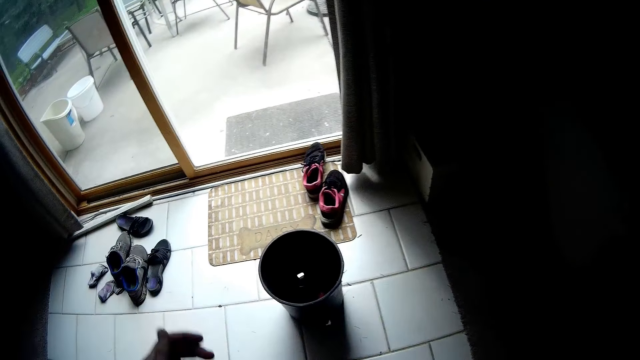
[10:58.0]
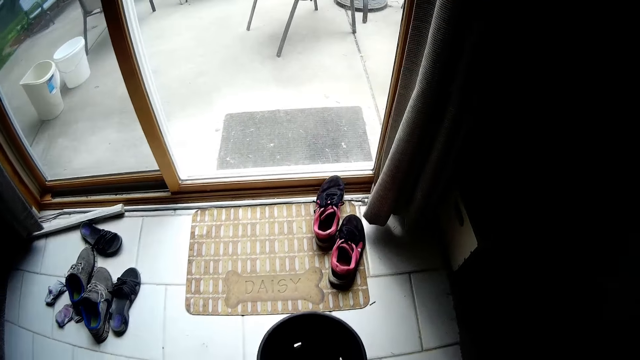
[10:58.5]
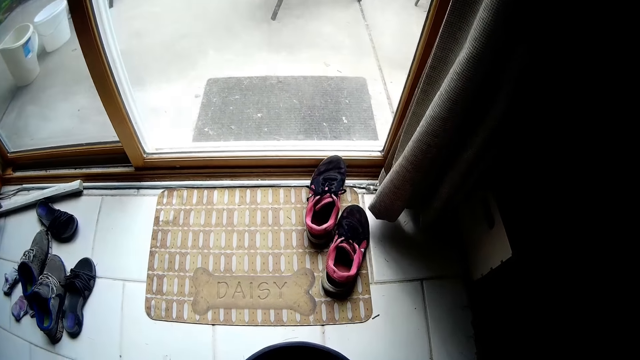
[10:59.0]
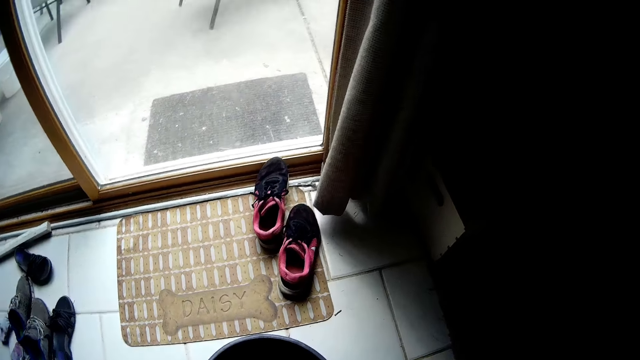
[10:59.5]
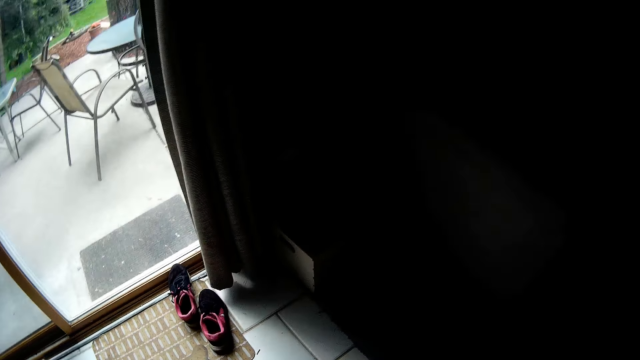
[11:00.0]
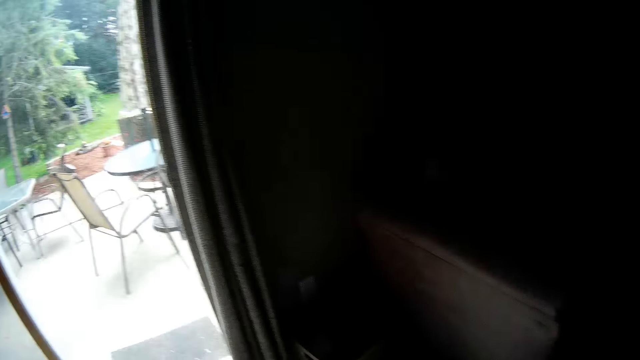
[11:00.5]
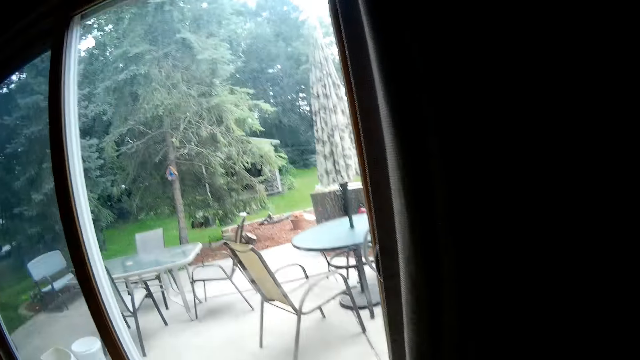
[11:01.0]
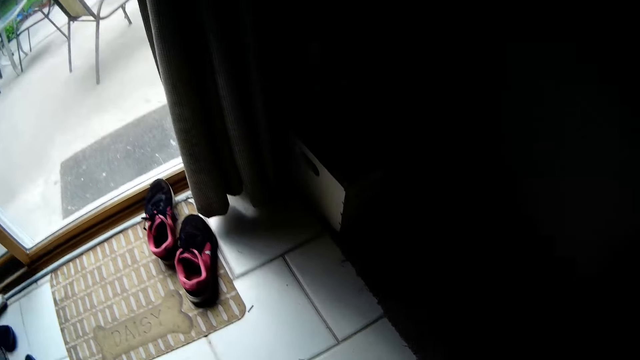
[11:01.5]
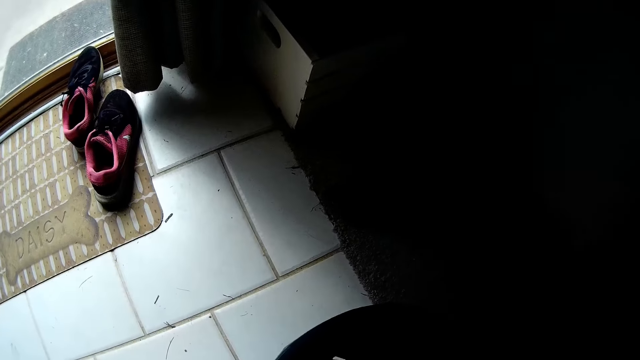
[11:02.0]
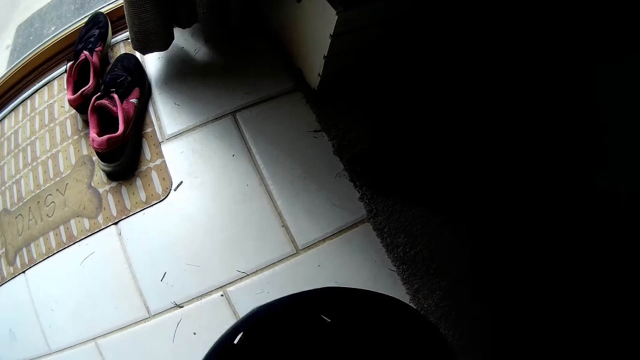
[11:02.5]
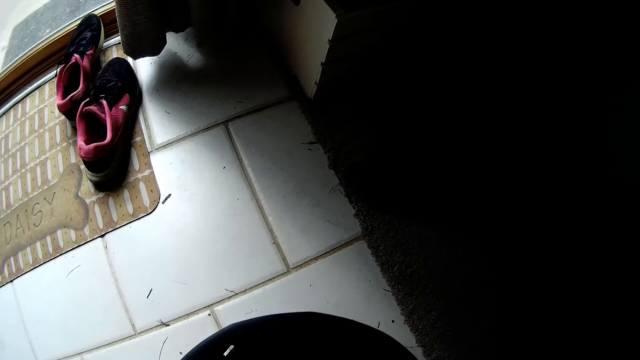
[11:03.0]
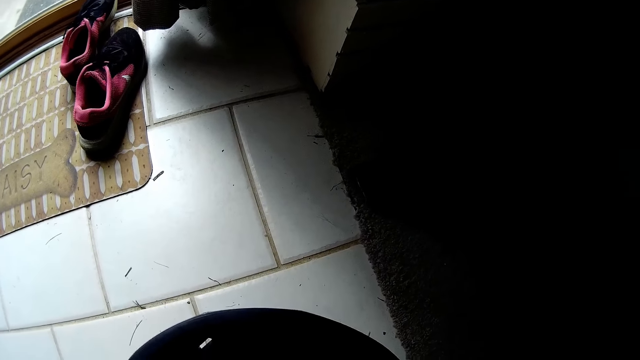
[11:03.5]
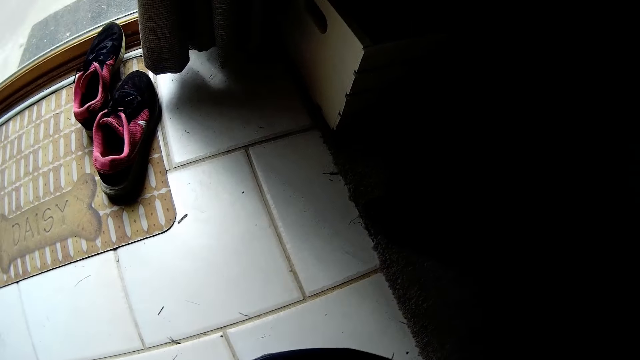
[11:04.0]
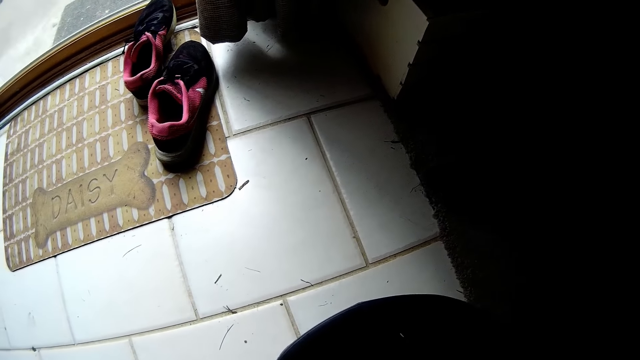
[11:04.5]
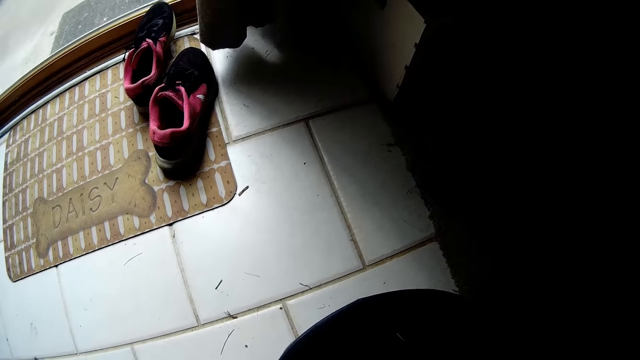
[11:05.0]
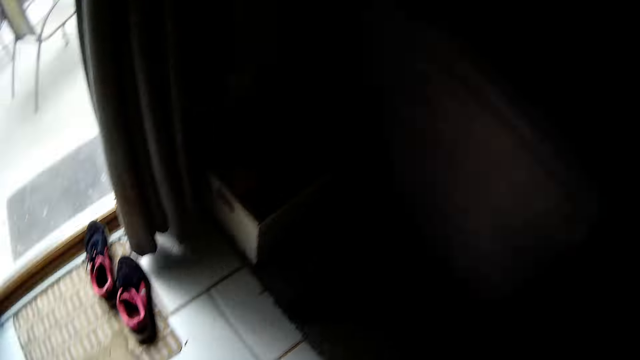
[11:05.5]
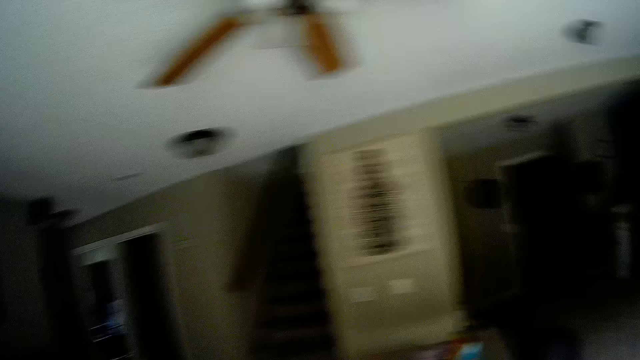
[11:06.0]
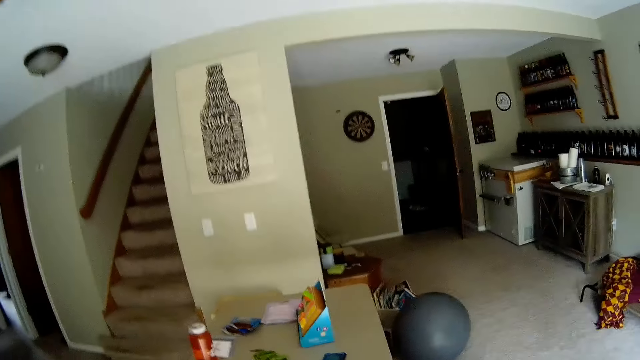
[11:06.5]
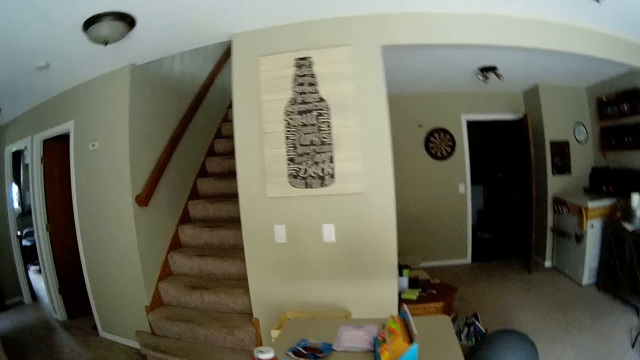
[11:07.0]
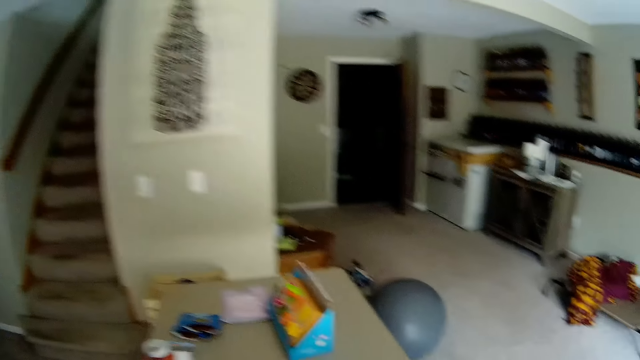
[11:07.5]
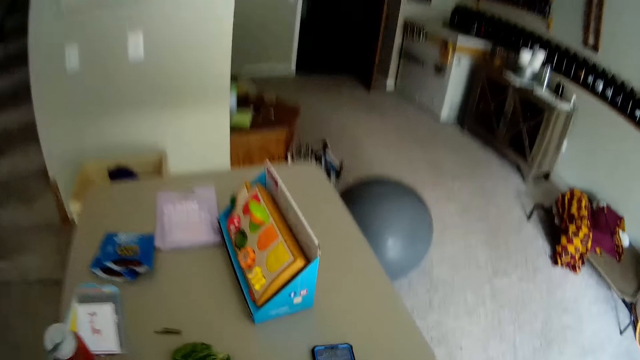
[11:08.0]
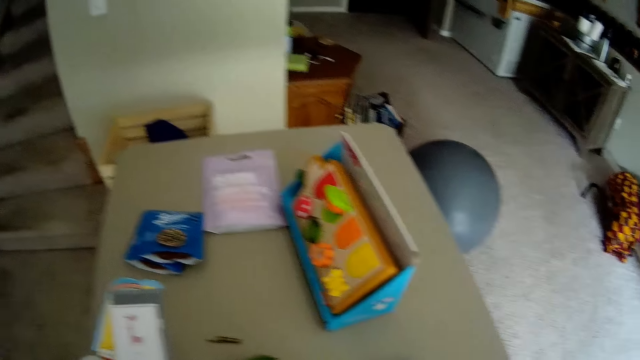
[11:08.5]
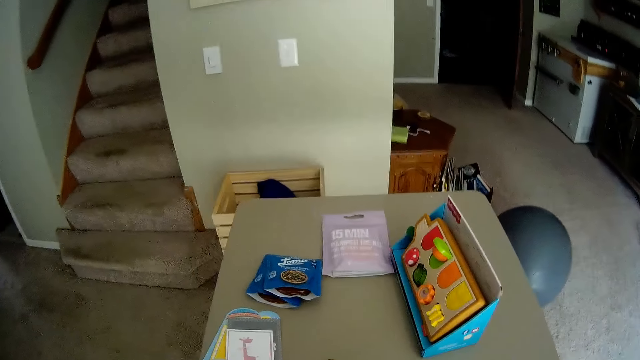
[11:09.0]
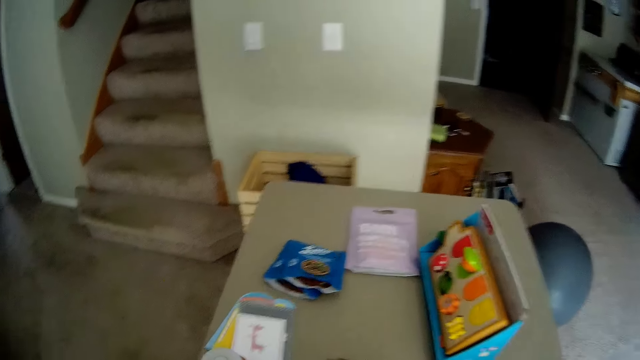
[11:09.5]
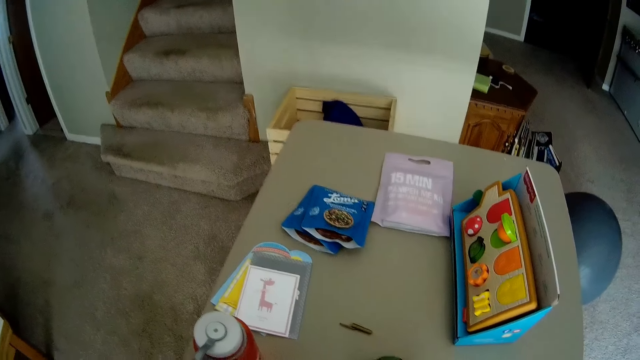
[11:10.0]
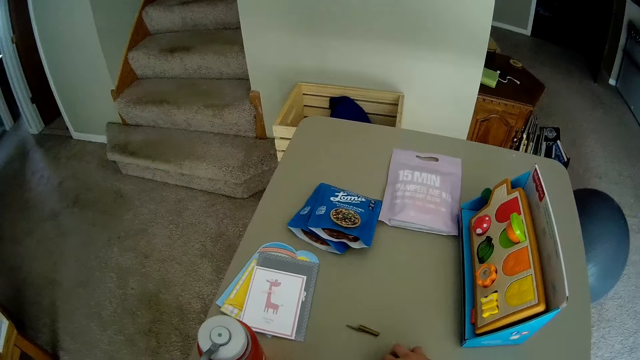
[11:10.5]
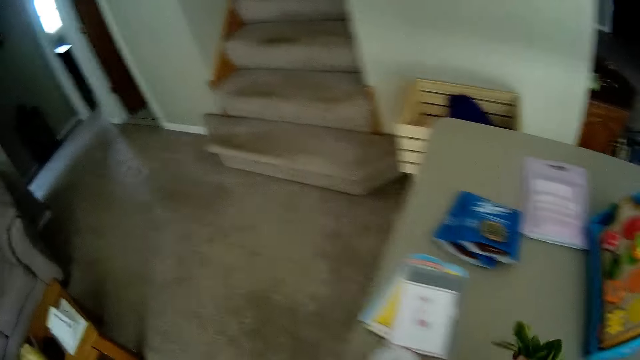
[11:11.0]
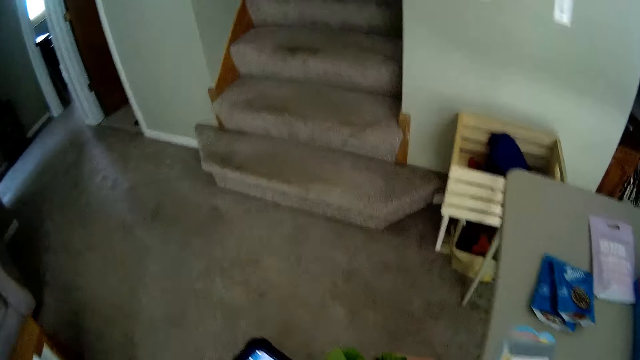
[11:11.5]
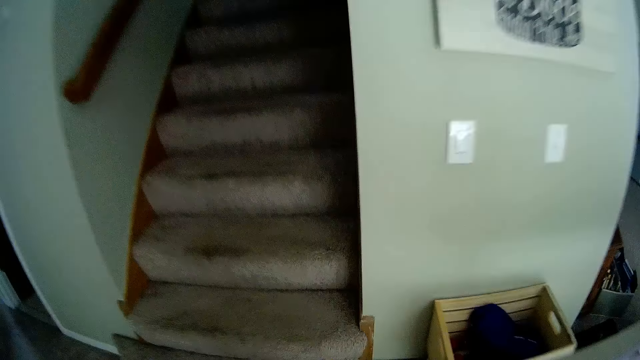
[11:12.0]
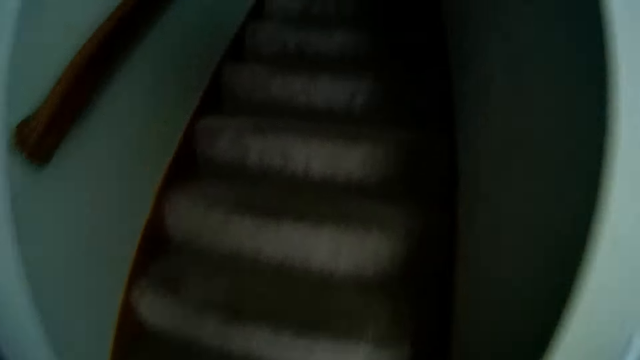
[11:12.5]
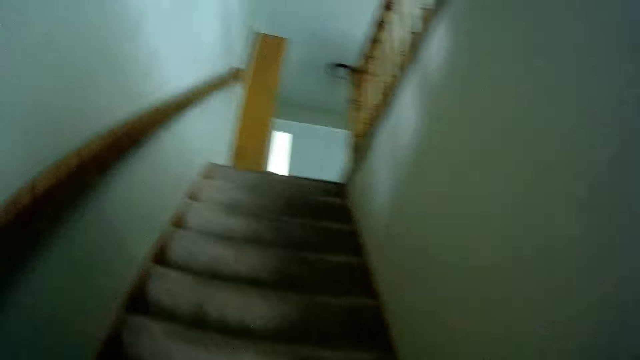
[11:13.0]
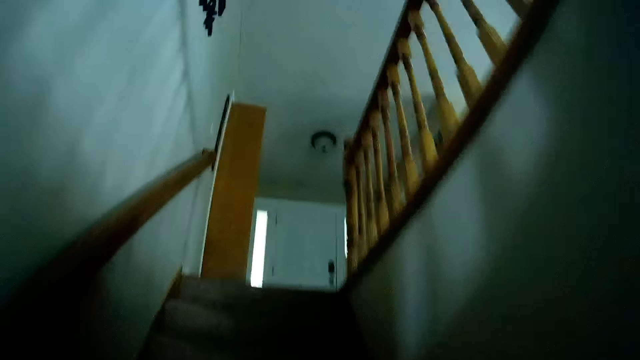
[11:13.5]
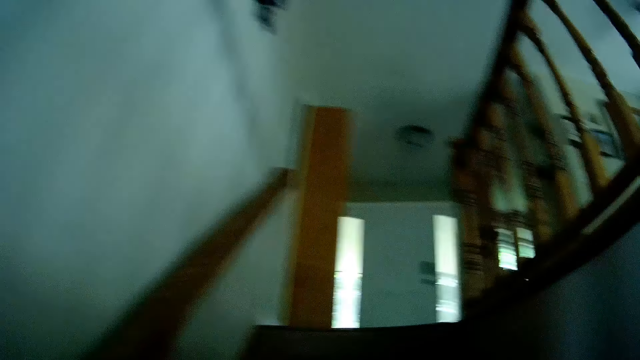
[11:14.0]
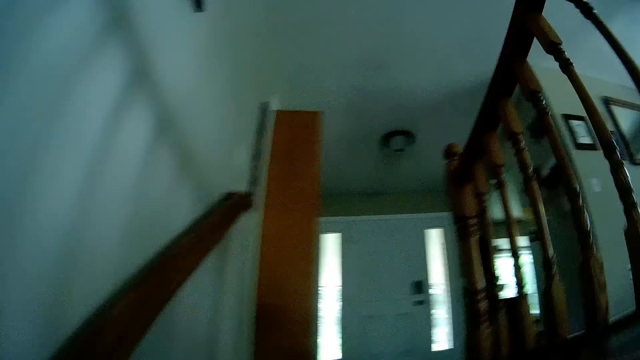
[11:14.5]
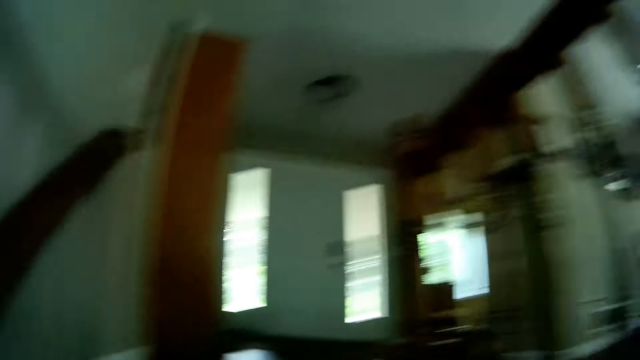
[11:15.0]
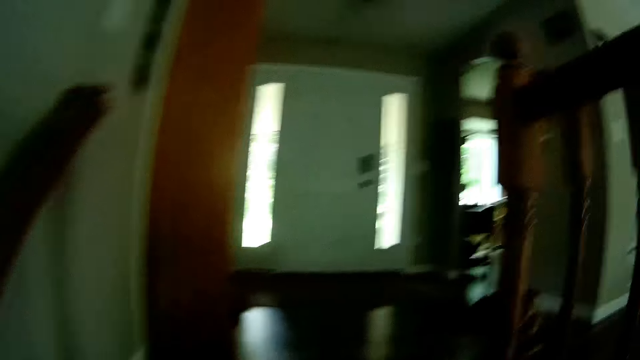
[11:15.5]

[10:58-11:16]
The camera wearer picks up a trash can from the floor with his hand. He drops the trash can on the floor with his hand. He picks up the vegetables on a table with his right hand. He holds the phone with his left hand. He climbs the staircase.

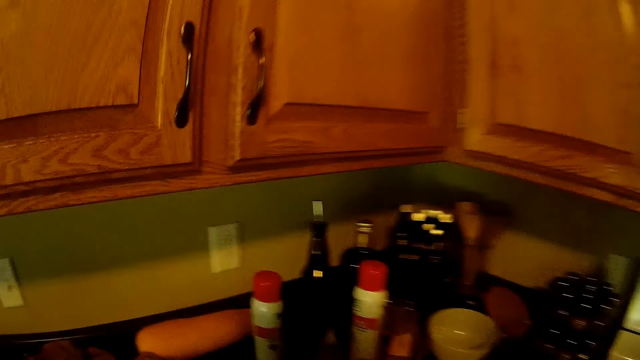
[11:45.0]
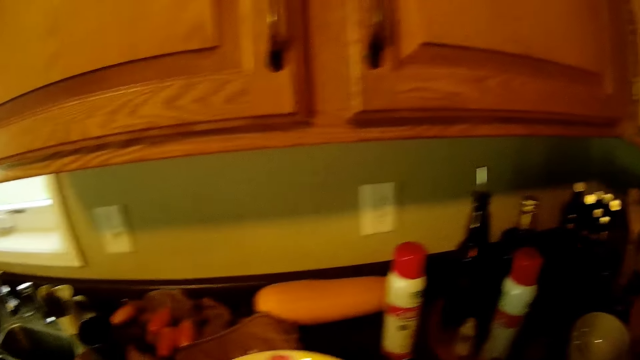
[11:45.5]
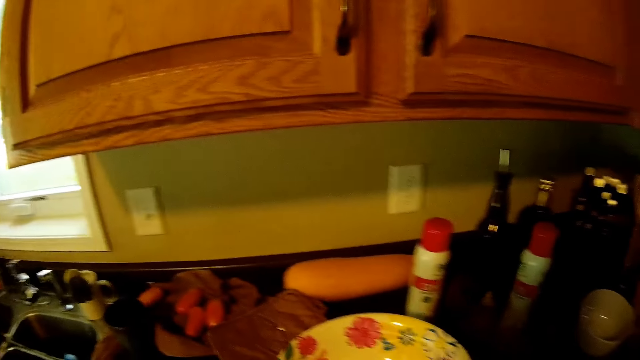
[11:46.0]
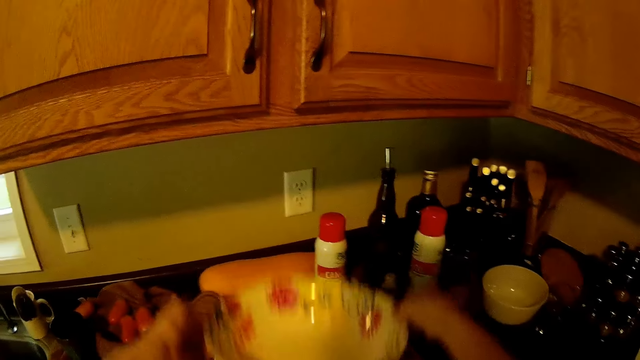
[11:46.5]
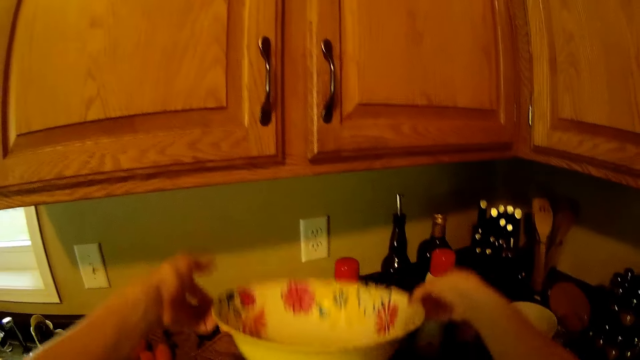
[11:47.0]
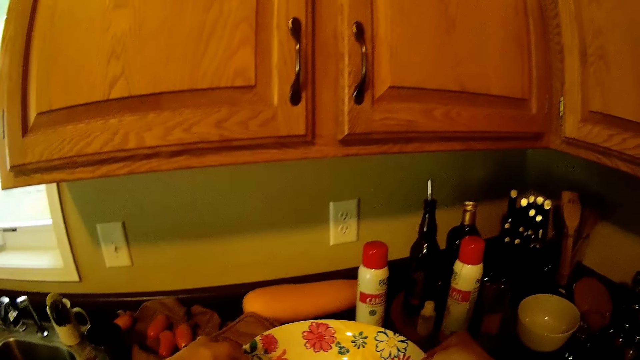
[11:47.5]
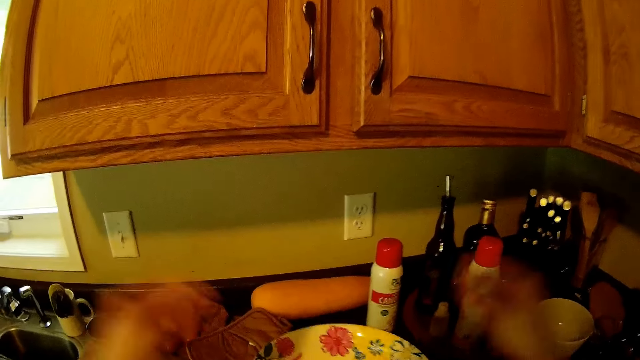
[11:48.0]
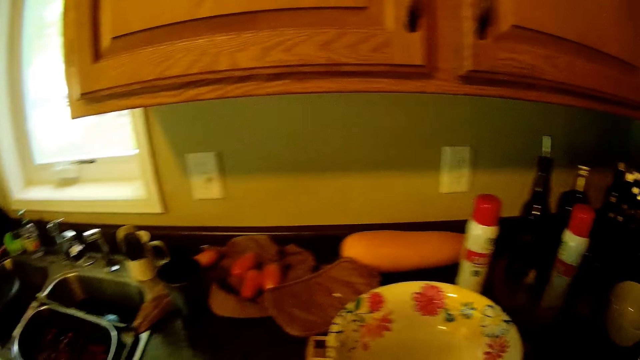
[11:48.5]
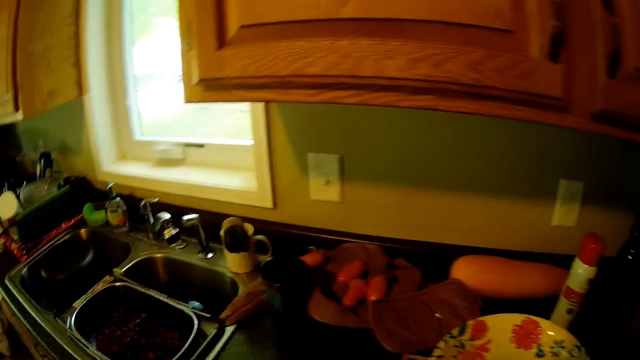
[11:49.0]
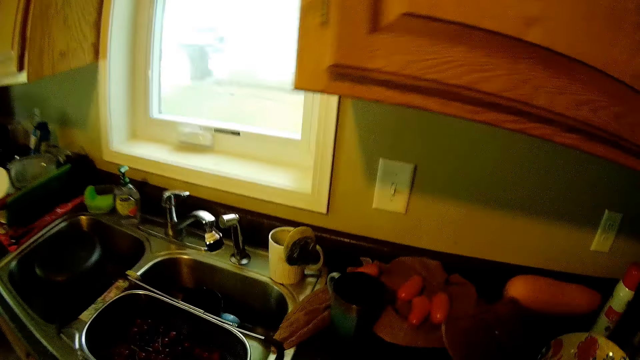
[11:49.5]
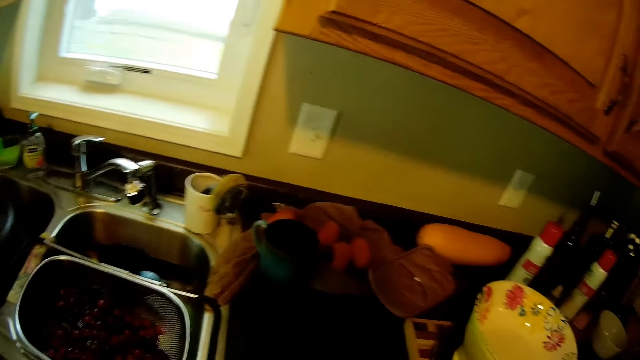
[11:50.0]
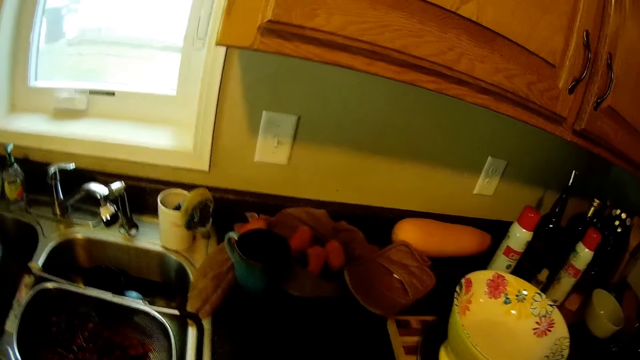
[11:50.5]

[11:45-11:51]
The camera wearer lifts a plate on the second table with his hands. He drops the plate on the second table with his hands. He holds the plate.
